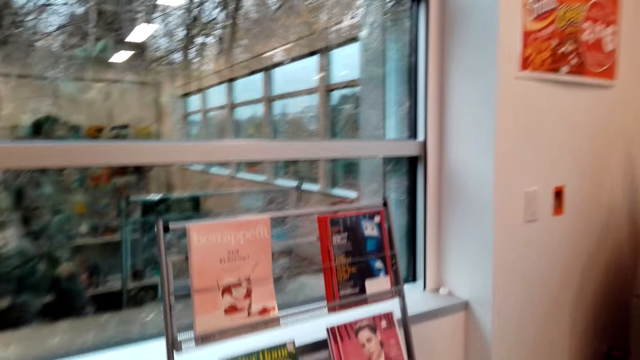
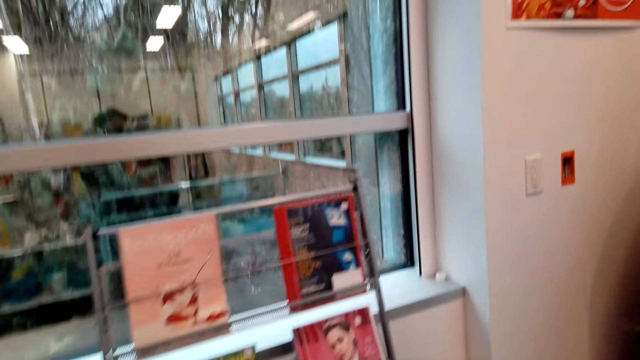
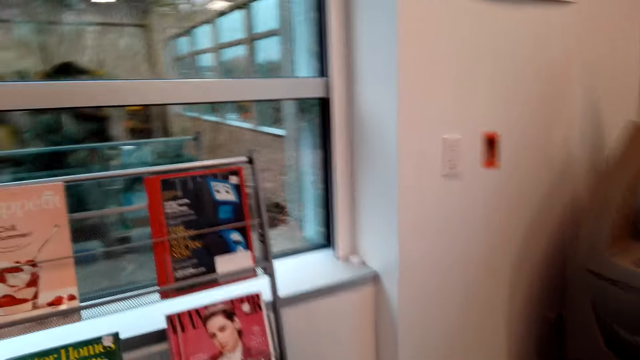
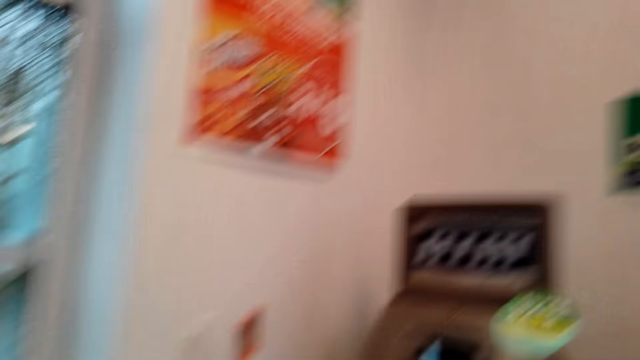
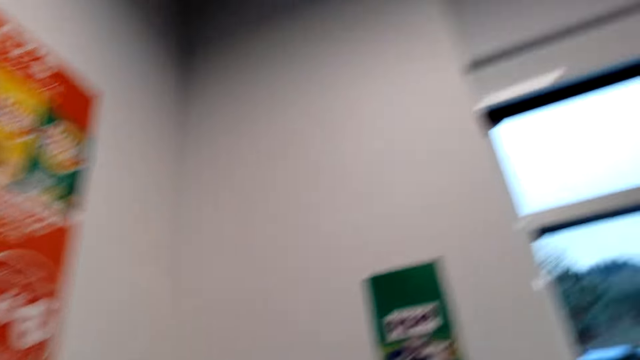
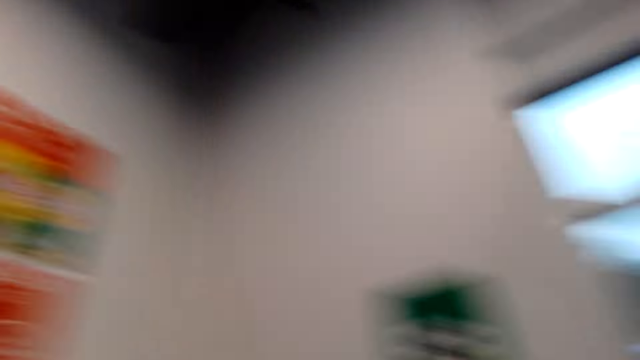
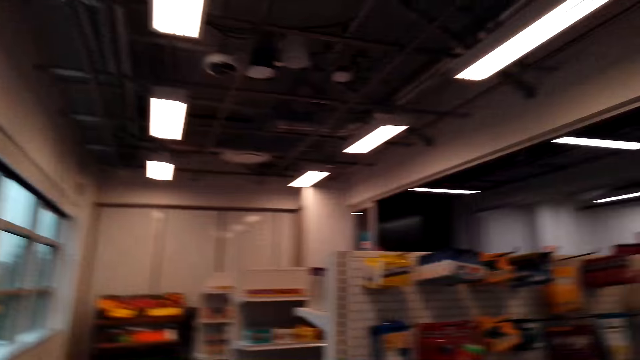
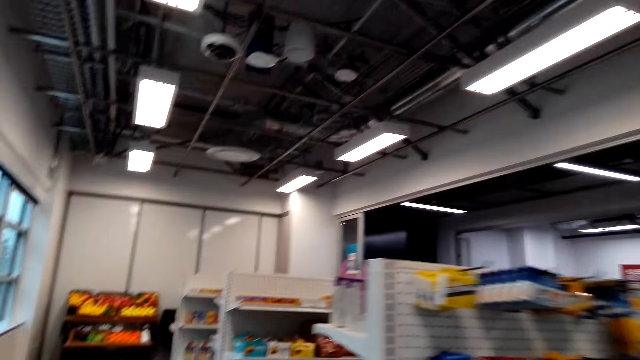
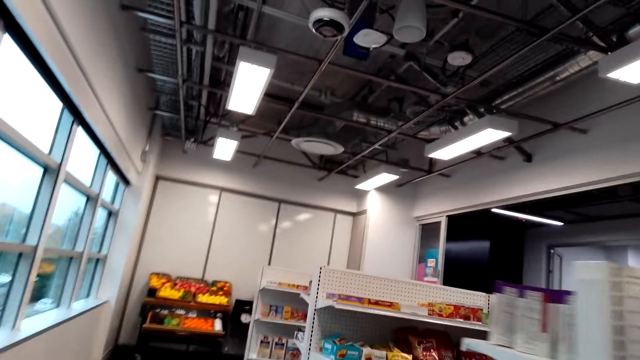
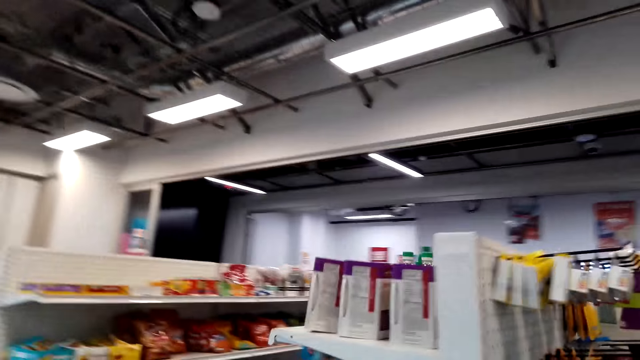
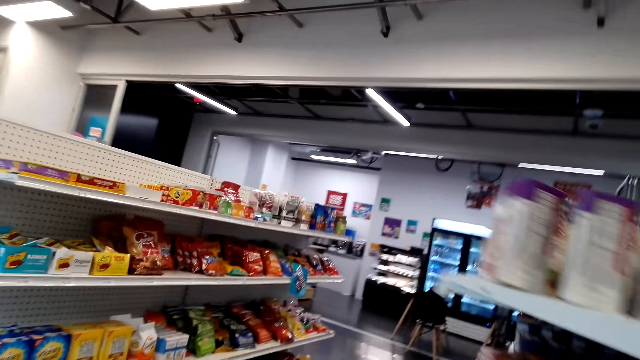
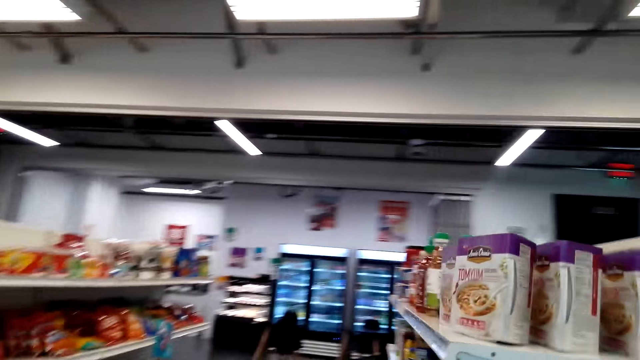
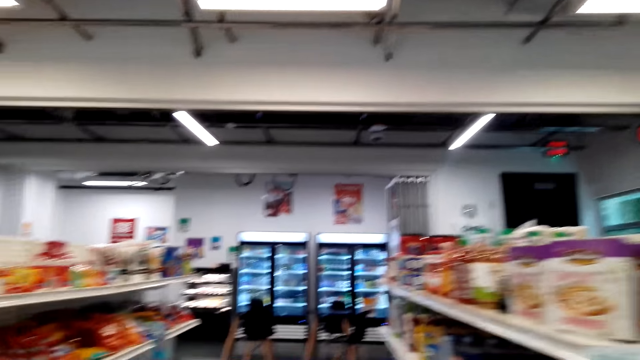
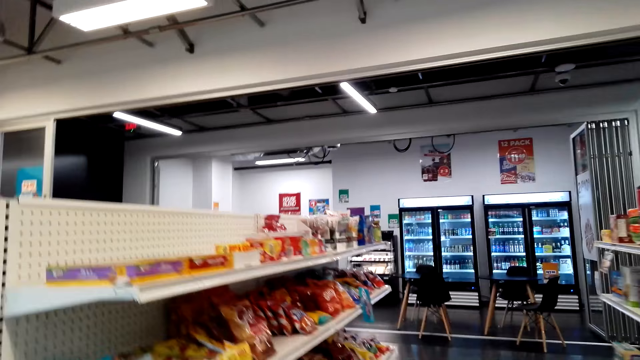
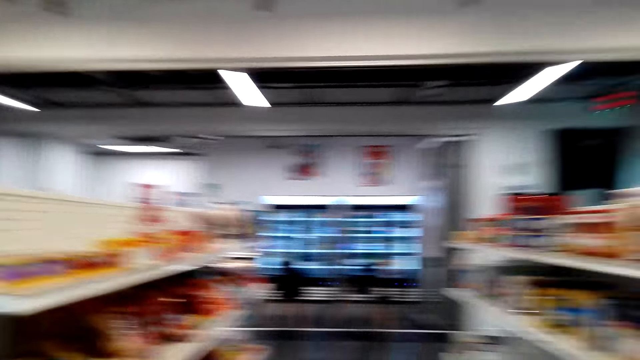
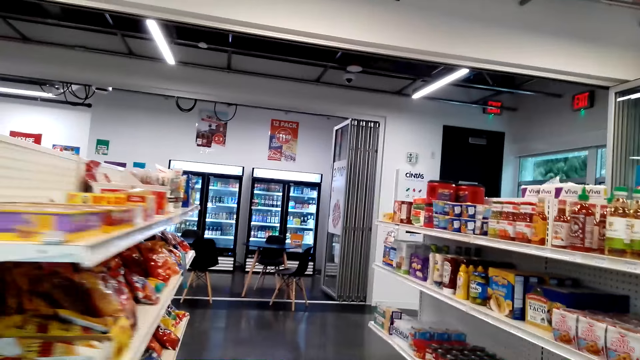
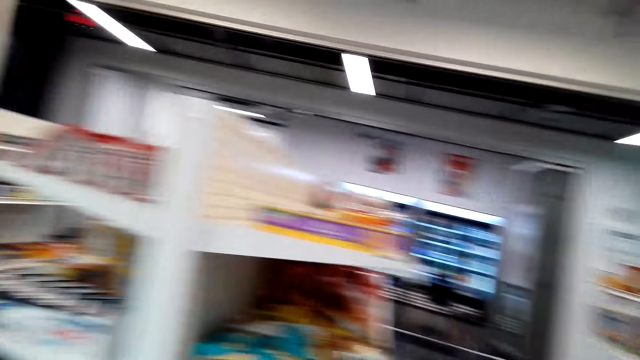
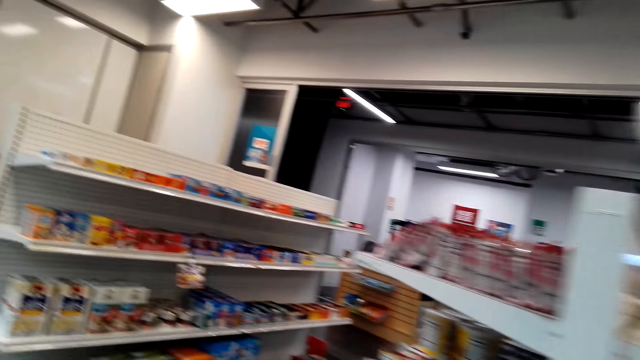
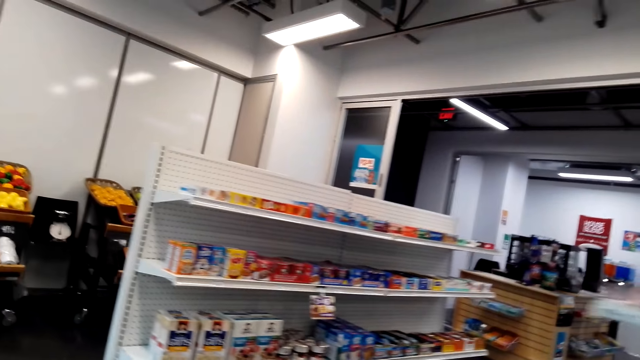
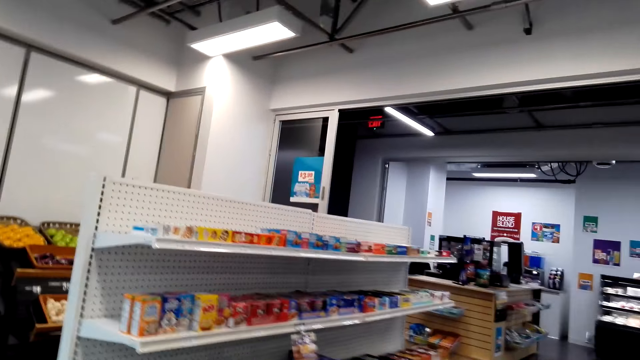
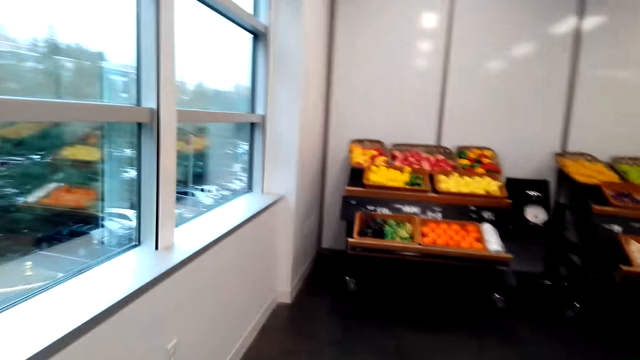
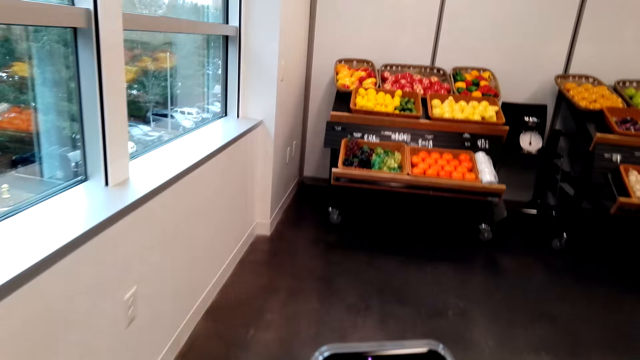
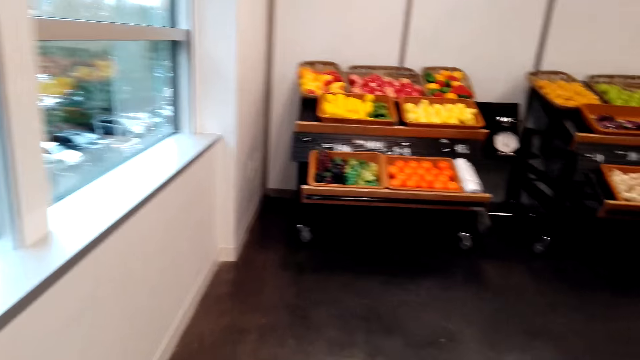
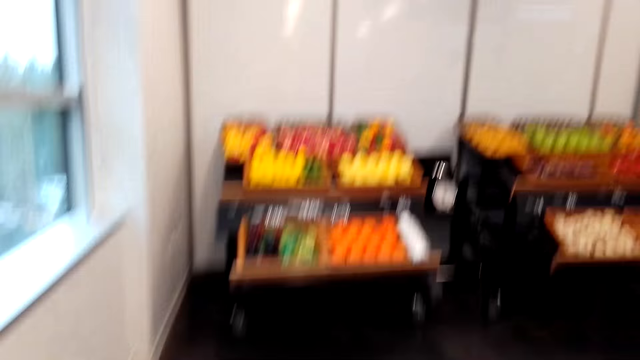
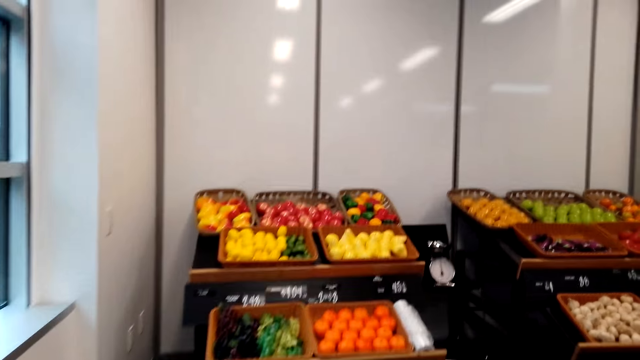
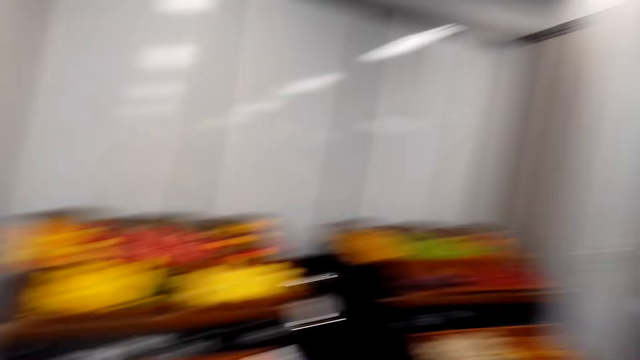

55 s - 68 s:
The camera wearer looks at the books. They cough. They walk around. They look at the products on the shelves. They walk around.

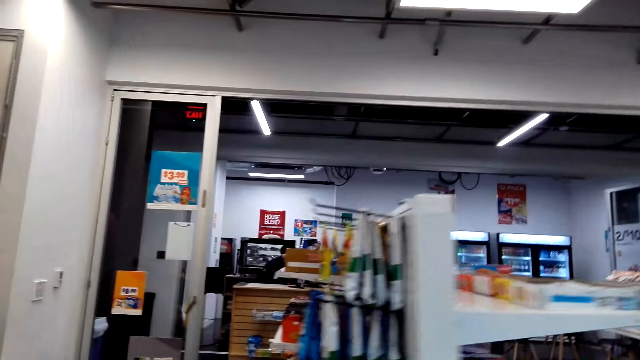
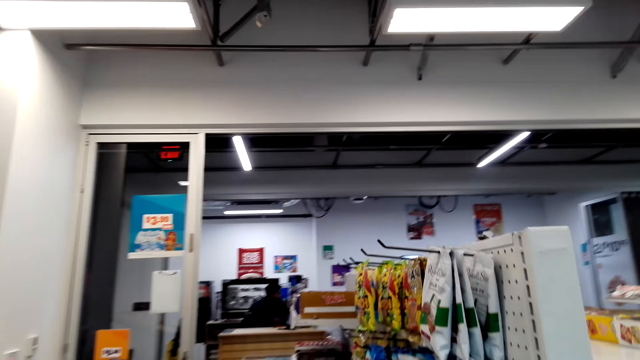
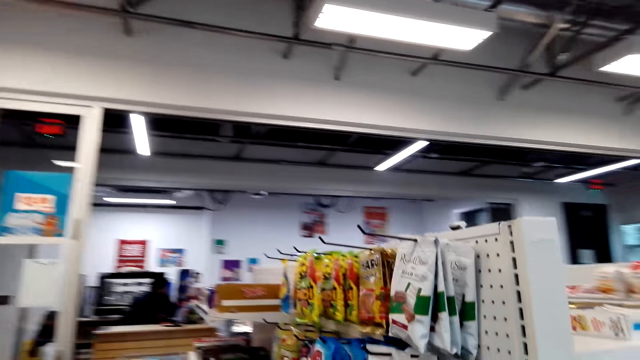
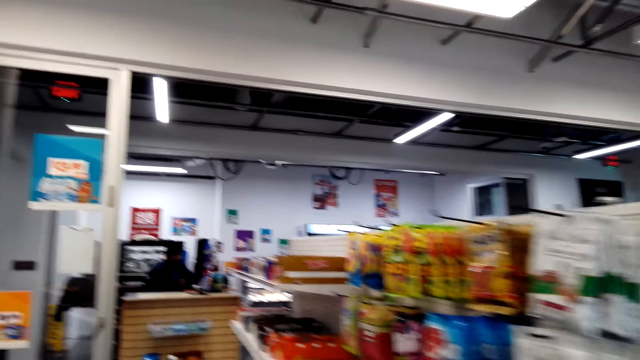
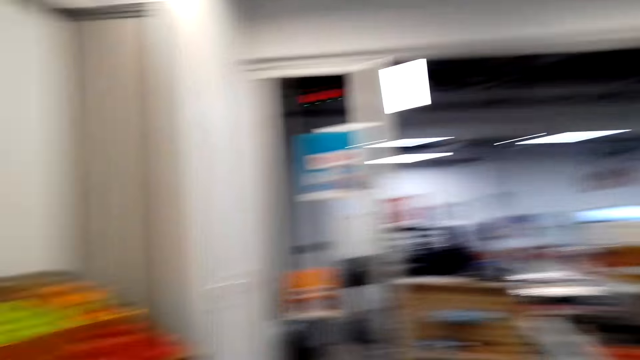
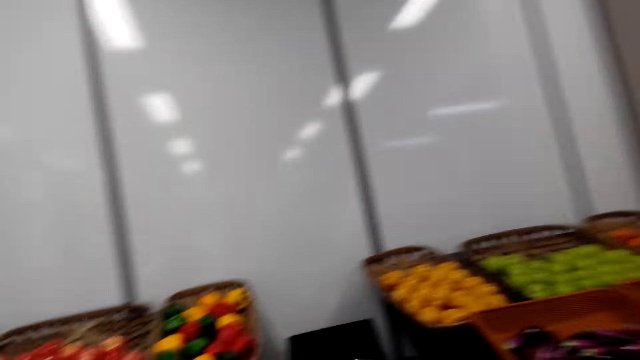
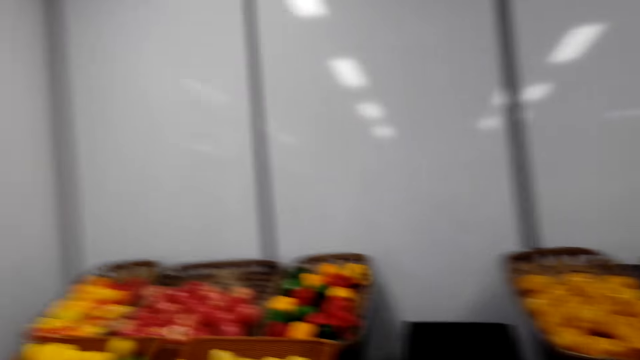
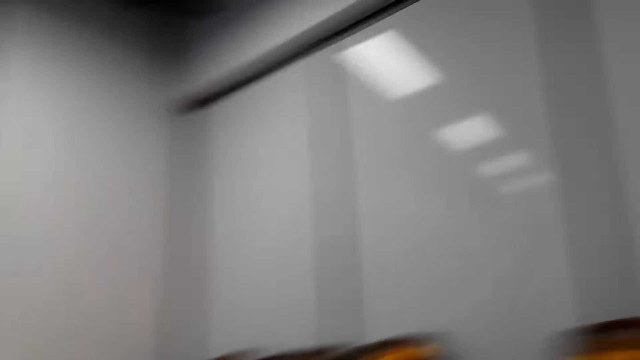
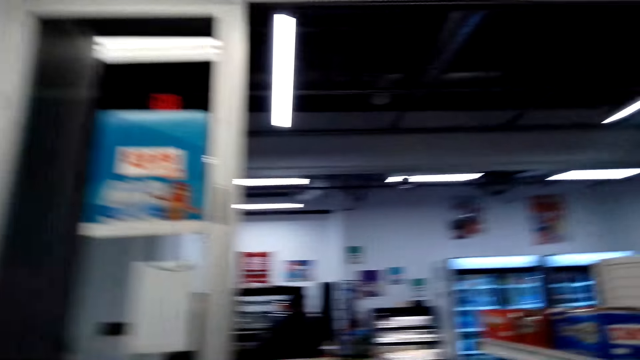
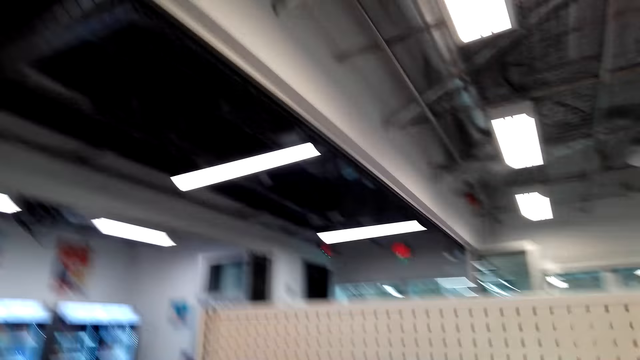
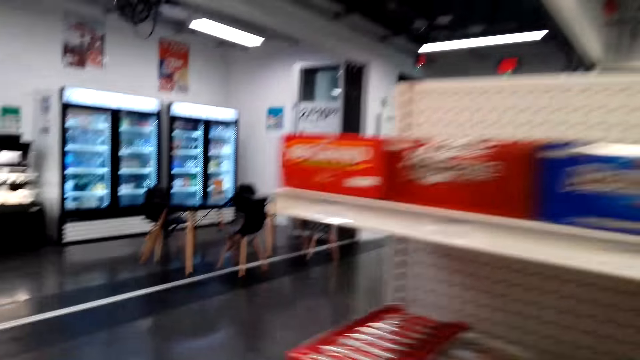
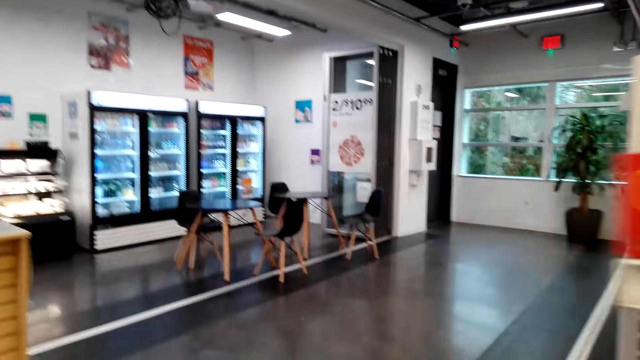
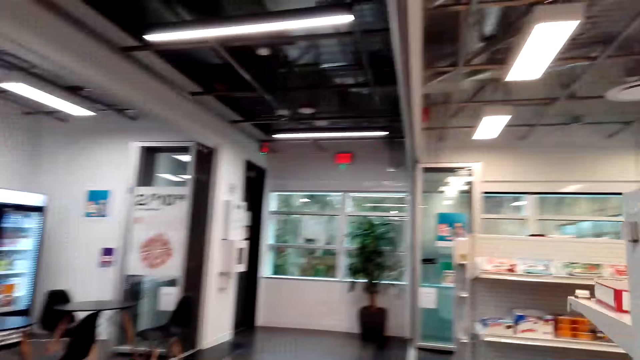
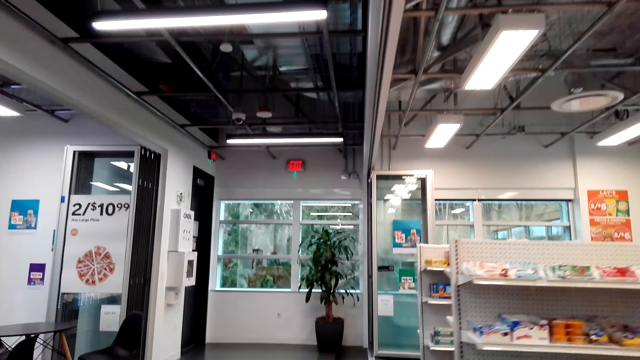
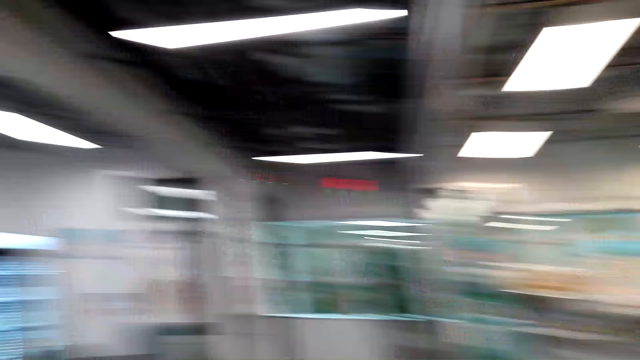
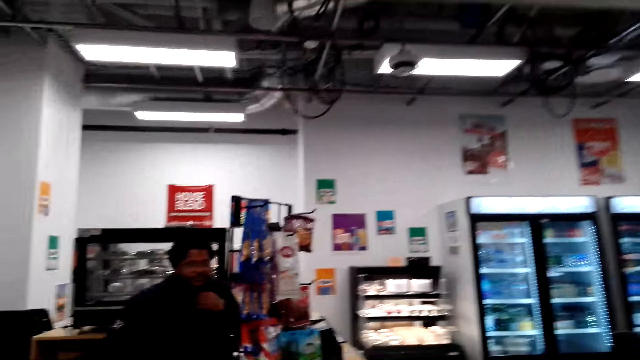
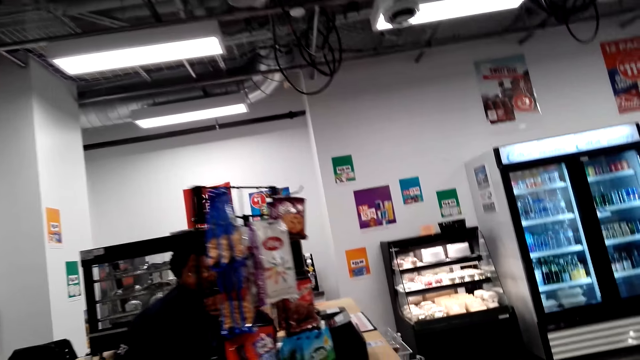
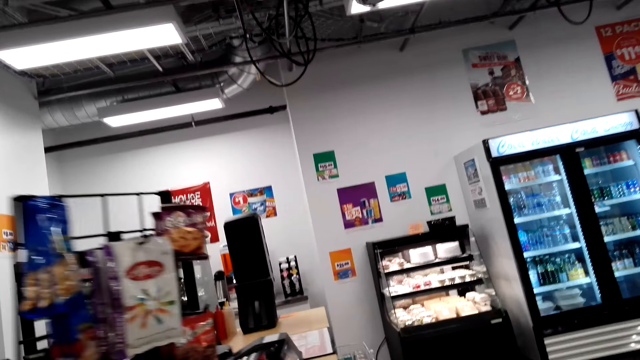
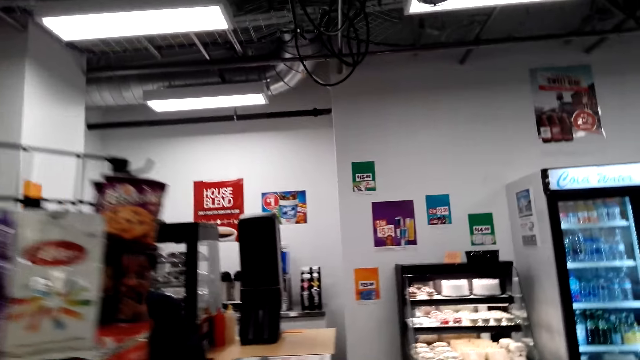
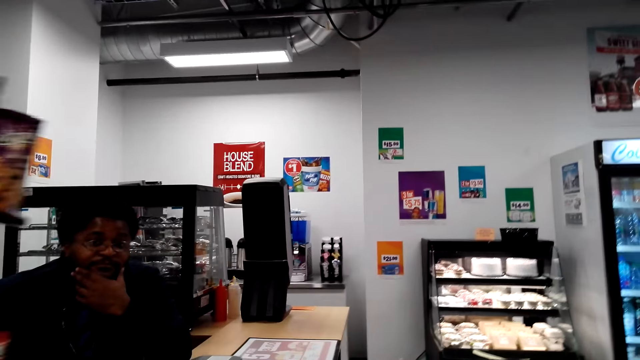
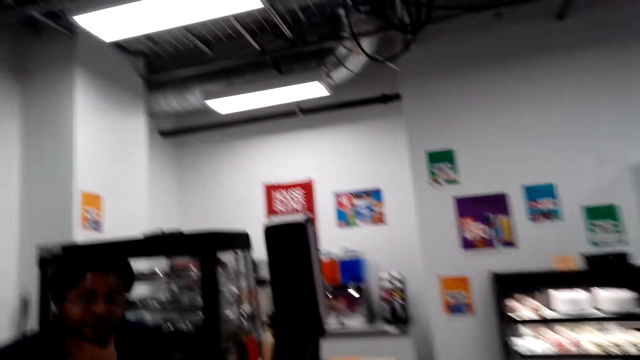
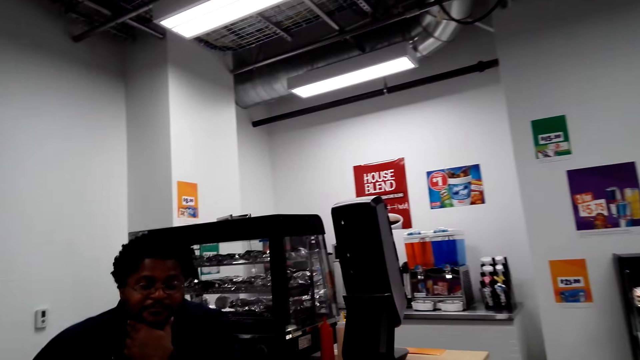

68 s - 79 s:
The camera wearer looks around. They walk around. They talk to a man. They look at the man. They talk to the man.
